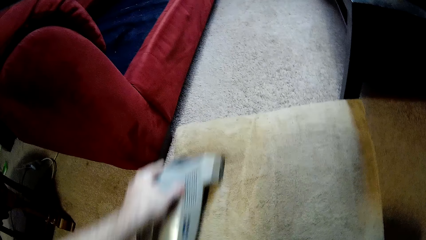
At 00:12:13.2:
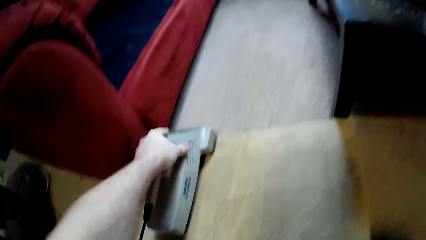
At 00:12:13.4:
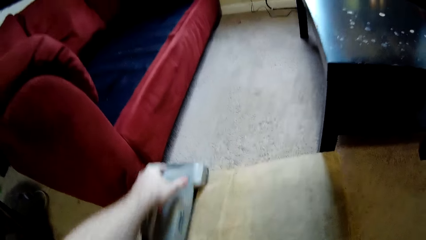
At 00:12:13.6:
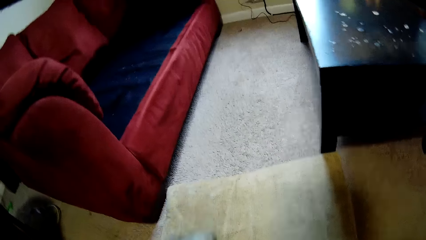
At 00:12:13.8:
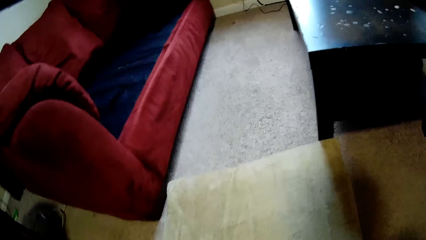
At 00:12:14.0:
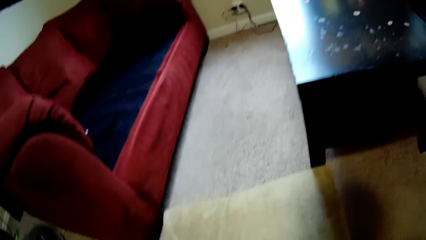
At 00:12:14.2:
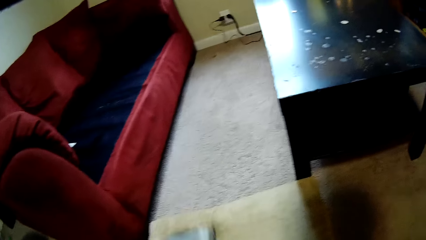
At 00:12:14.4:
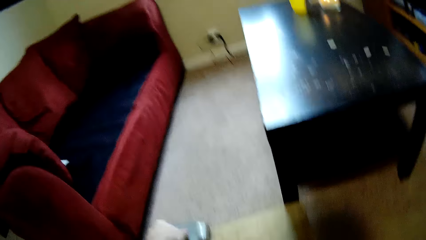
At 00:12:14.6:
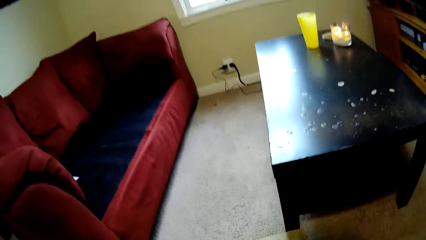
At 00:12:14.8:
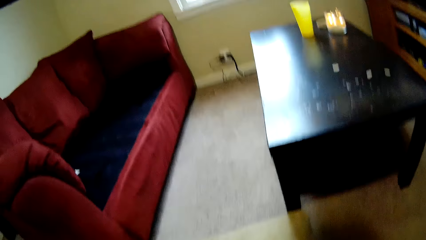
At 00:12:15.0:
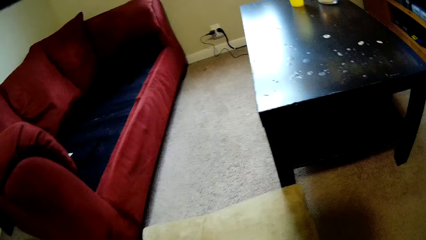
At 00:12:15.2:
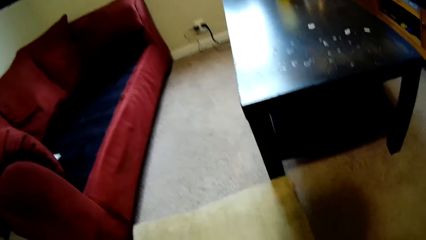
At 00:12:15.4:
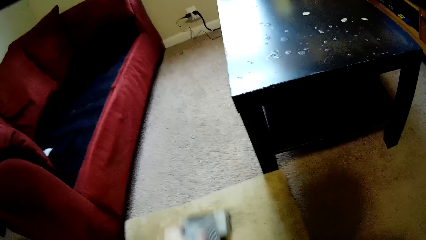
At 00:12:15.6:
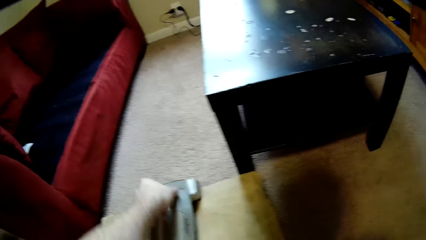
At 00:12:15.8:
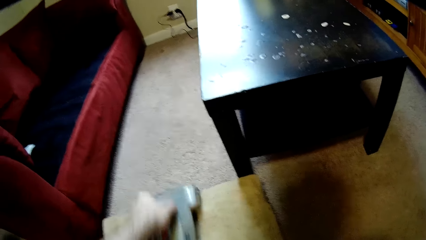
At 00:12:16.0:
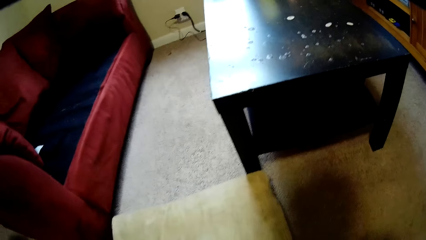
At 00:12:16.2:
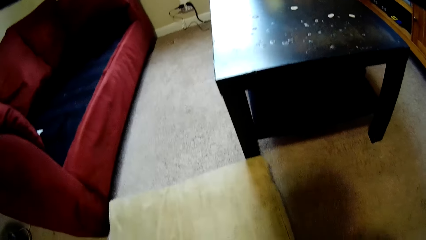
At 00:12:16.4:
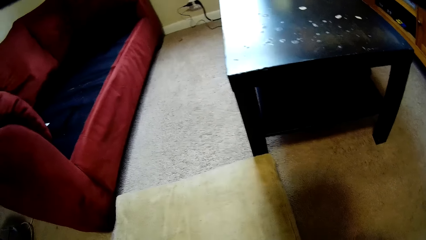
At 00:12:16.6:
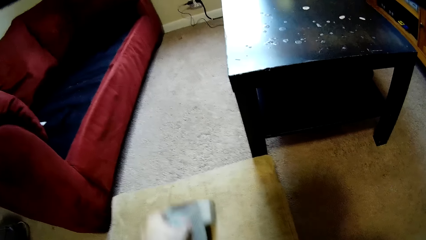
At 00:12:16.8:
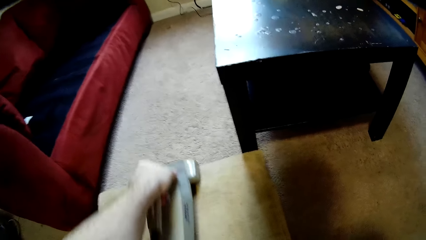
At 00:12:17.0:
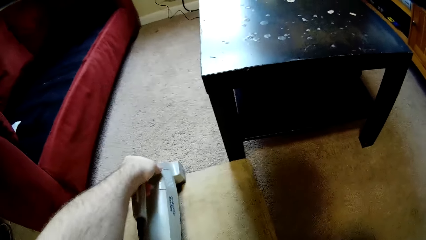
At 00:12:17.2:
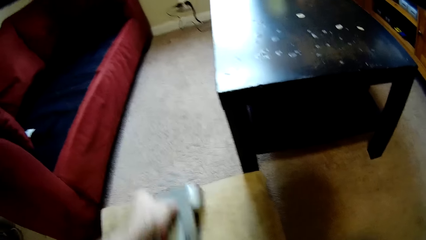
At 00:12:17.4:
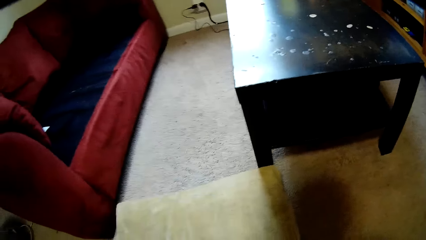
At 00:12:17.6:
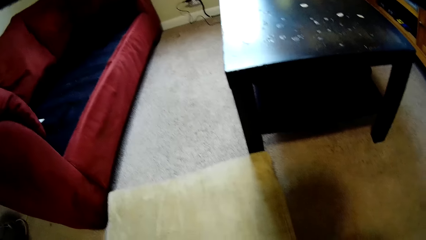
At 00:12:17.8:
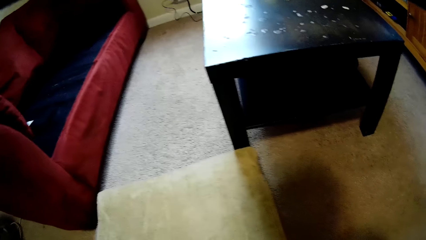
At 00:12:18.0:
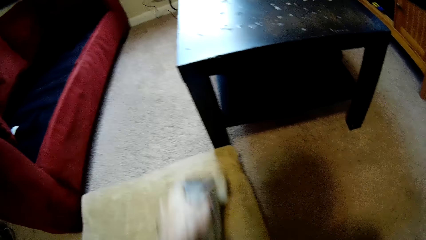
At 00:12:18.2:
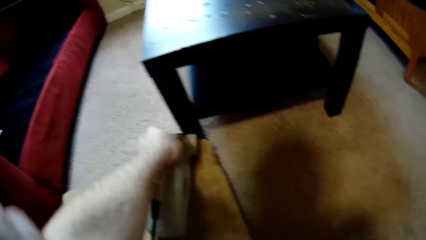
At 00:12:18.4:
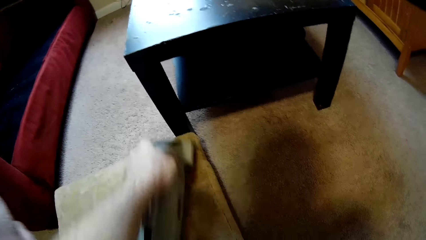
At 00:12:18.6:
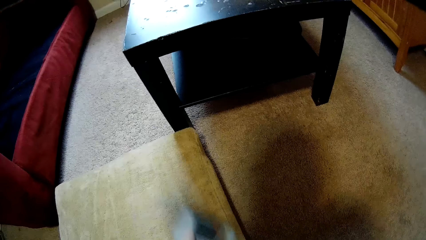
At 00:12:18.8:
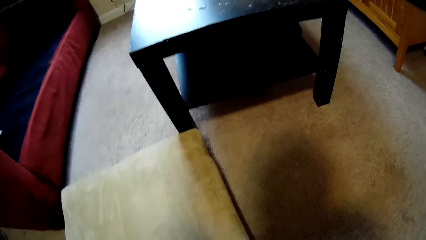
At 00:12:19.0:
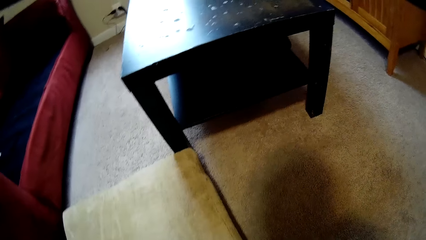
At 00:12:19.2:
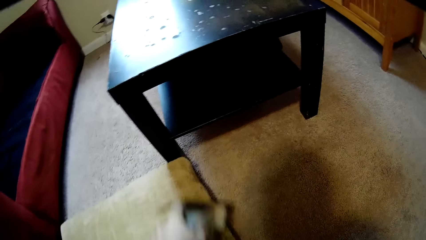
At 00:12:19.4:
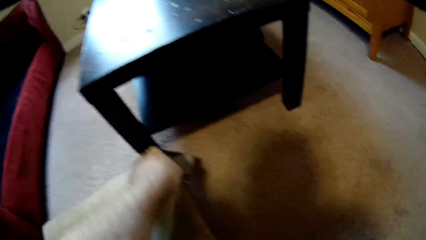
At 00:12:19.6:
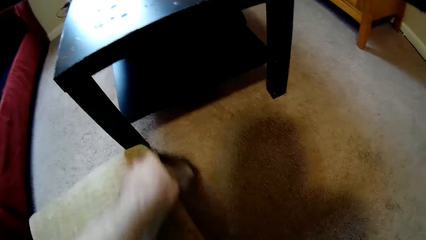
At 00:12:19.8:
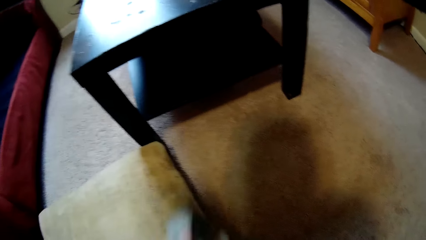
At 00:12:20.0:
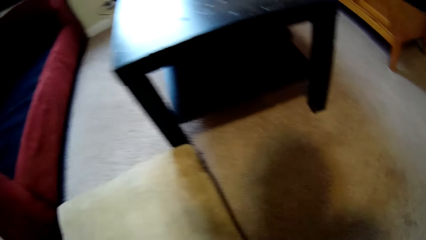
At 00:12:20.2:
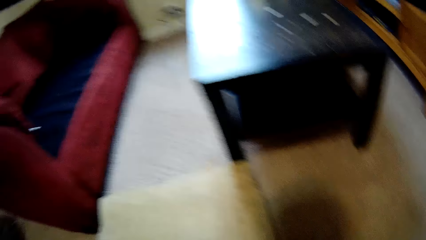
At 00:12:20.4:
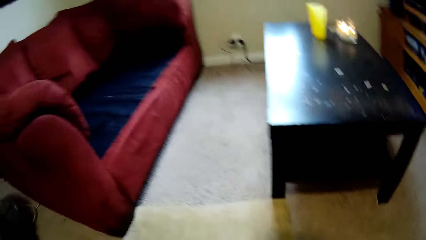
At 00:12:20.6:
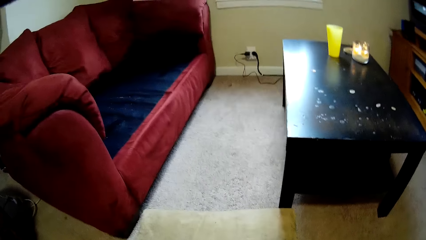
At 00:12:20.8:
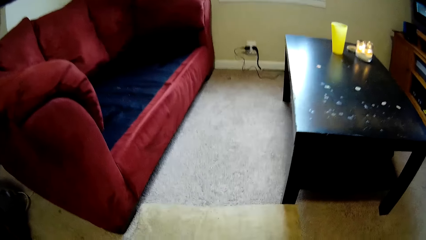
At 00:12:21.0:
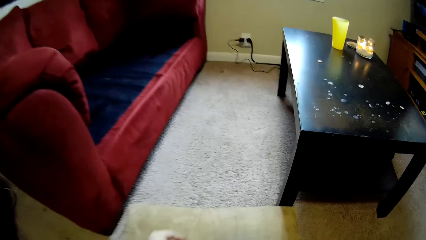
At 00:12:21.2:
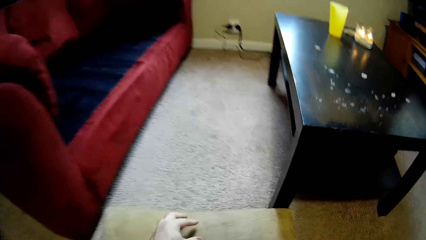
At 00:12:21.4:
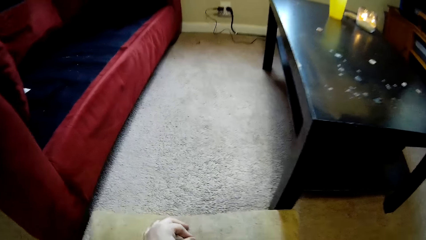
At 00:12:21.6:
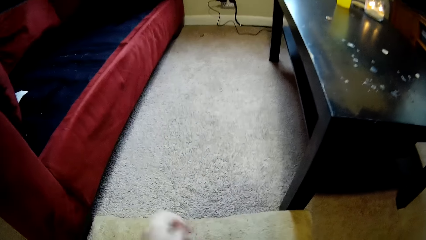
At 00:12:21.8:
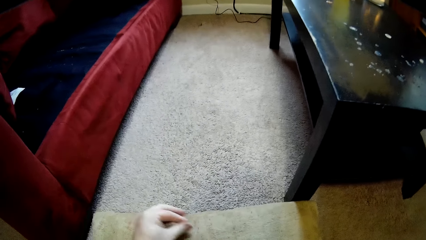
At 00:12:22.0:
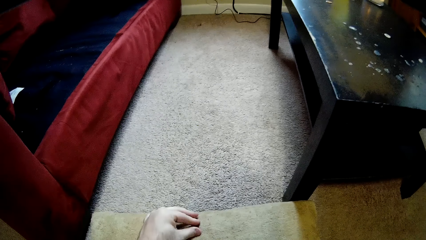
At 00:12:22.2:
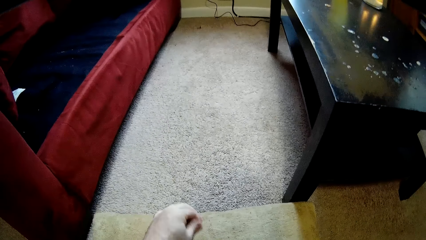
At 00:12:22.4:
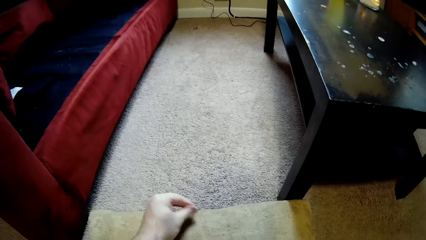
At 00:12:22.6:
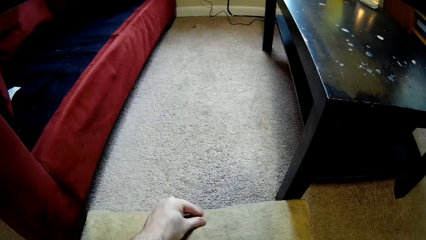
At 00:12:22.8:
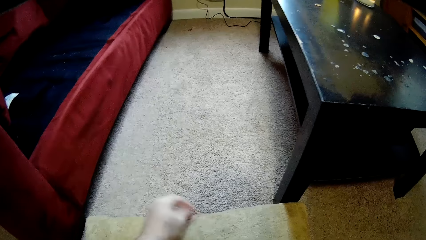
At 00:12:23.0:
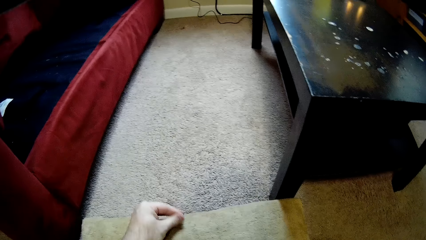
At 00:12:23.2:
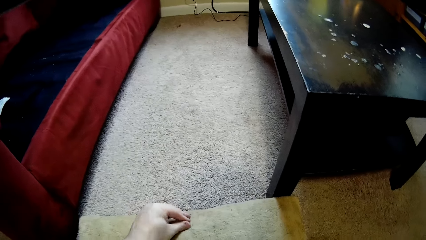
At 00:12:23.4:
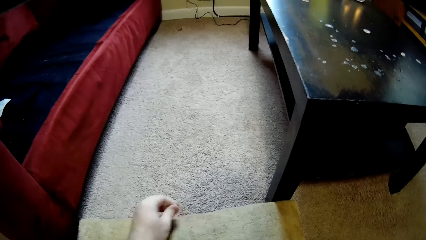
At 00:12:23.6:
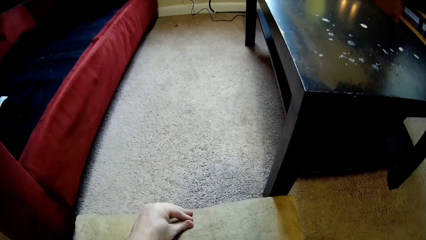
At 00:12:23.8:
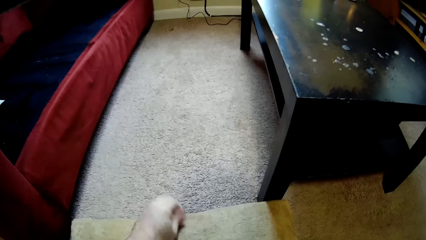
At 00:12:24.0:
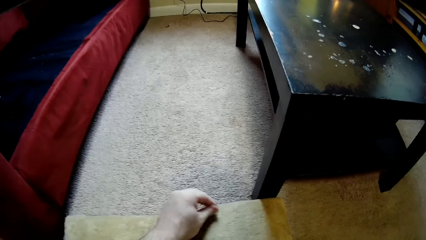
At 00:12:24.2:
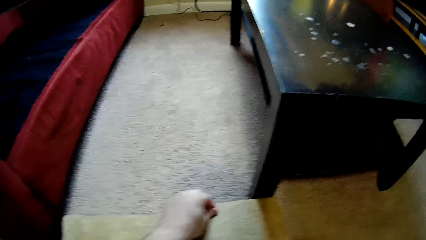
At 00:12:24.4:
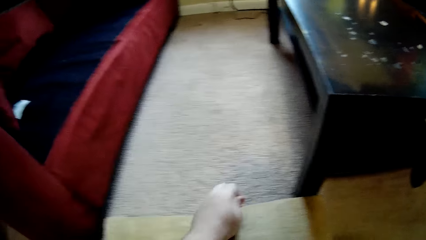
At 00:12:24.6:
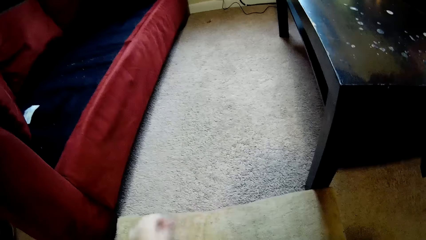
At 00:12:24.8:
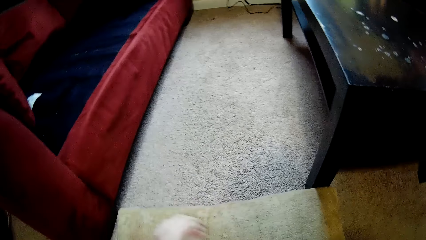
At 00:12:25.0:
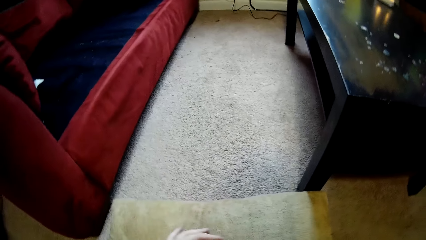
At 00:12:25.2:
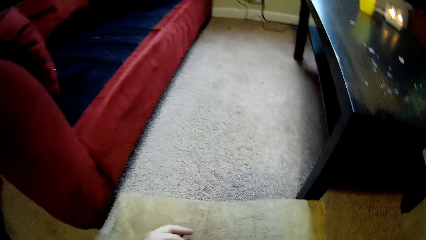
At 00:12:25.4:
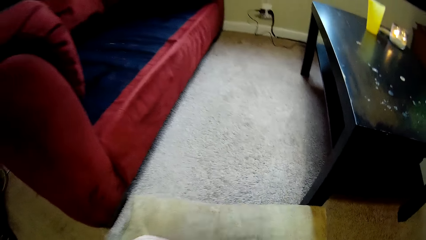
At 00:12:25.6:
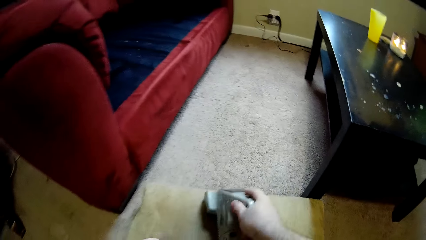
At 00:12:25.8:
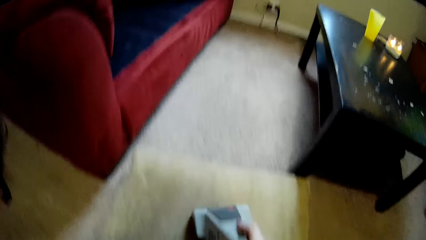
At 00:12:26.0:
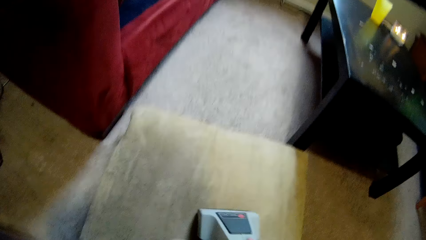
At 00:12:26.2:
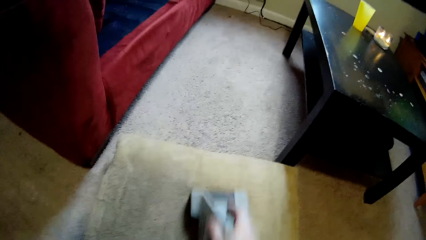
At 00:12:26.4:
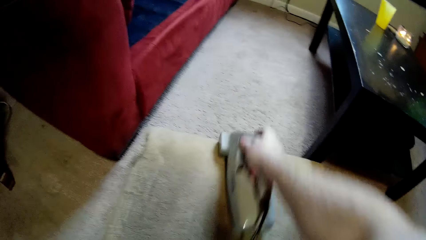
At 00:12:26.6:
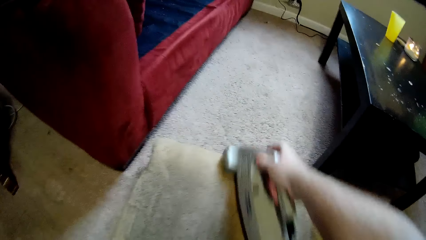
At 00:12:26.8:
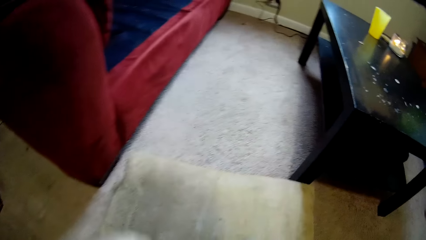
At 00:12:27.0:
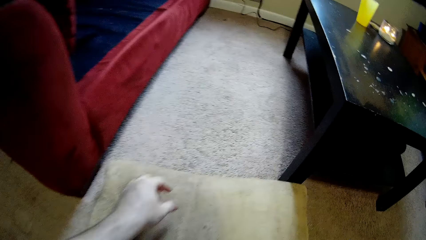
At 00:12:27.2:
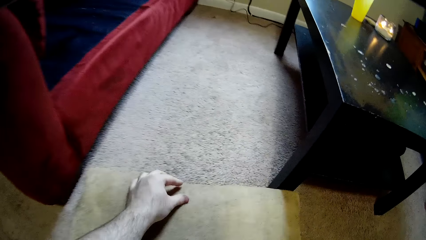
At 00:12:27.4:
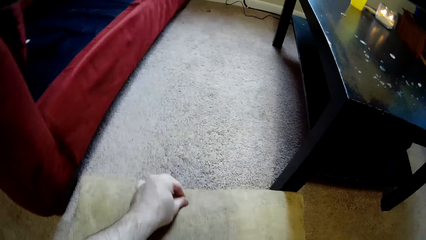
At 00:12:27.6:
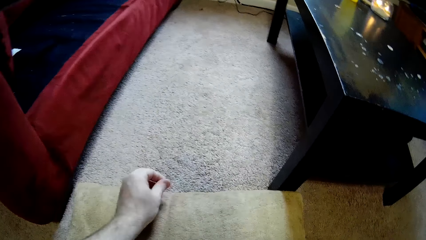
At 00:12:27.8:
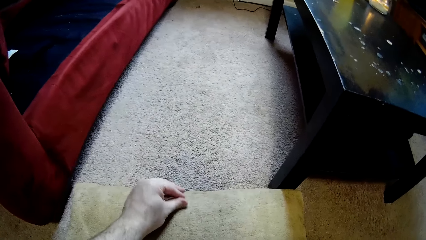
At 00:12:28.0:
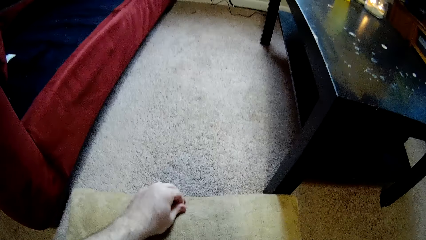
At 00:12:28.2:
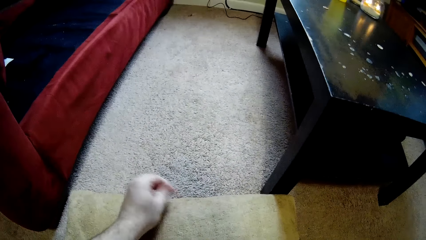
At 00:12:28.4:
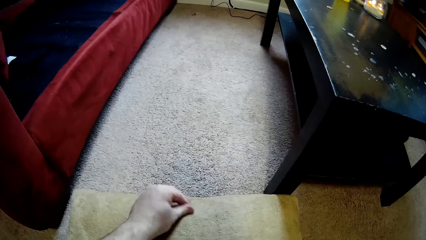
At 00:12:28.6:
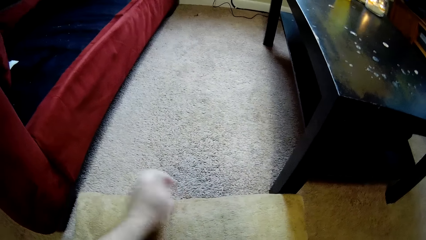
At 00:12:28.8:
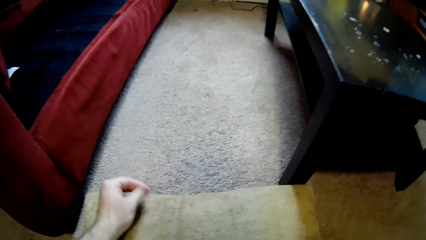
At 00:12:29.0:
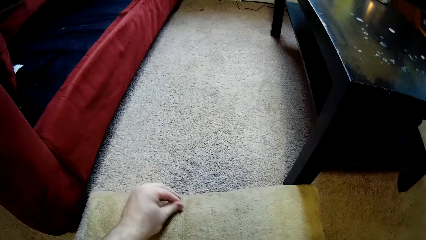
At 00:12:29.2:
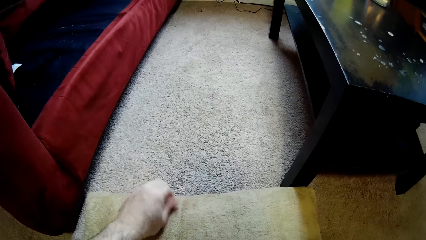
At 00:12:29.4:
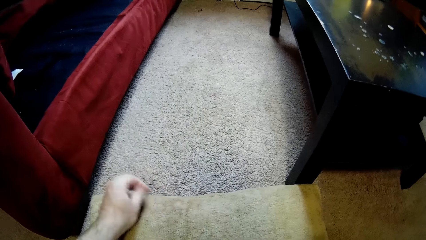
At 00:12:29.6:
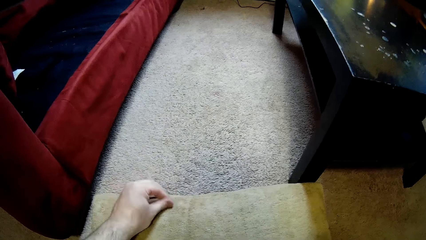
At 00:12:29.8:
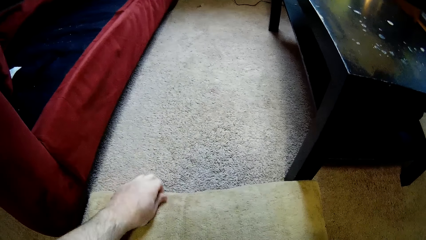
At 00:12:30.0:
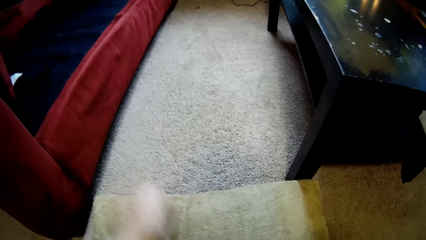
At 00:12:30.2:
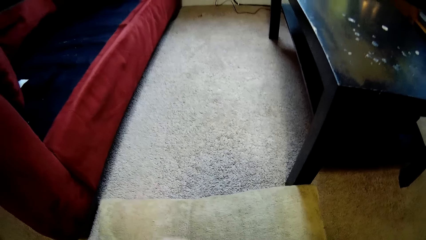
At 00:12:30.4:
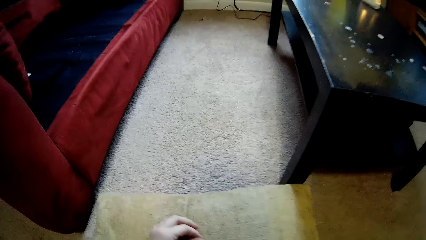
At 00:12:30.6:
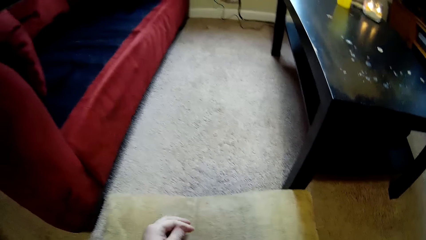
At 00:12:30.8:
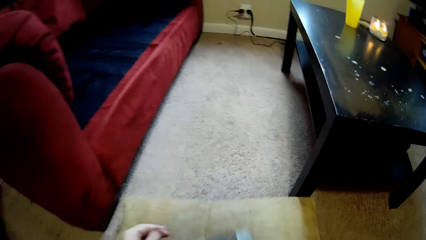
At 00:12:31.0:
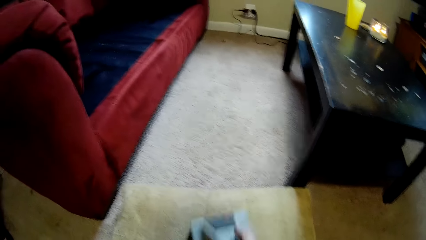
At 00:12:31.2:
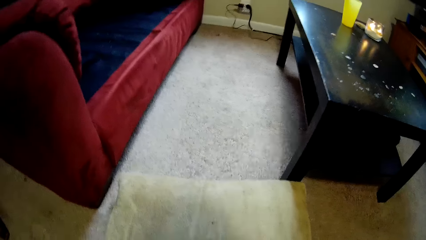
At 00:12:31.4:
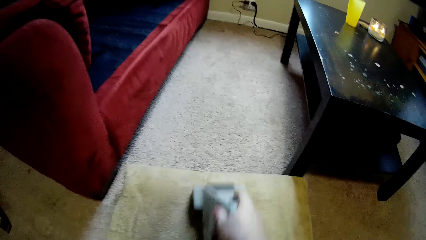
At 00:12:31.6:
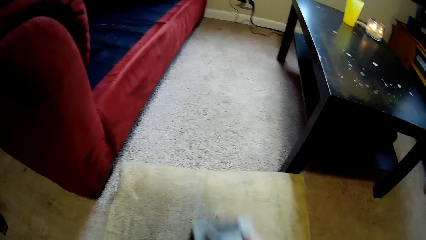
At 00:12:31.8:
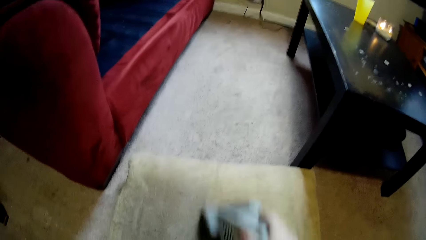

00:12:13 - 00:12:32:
The camera wearer picks the dirt from the cushion using the fingers. They clean the cushion using the sofa cleaning machine.
